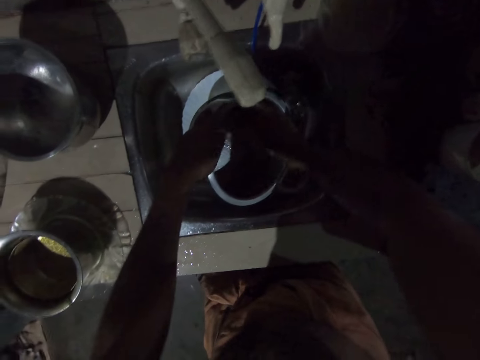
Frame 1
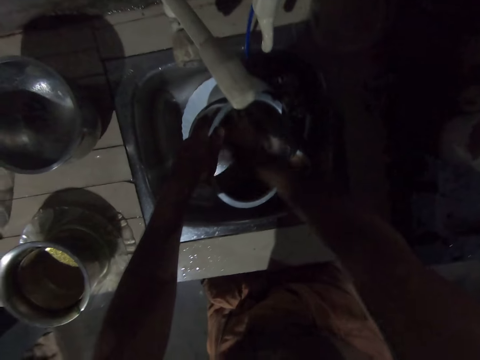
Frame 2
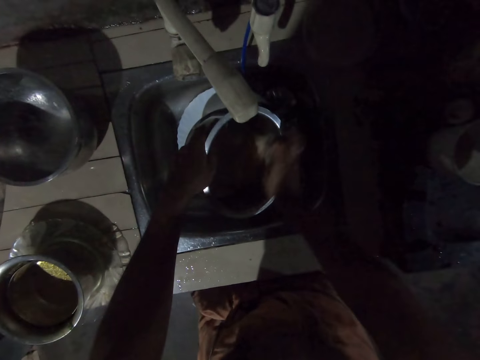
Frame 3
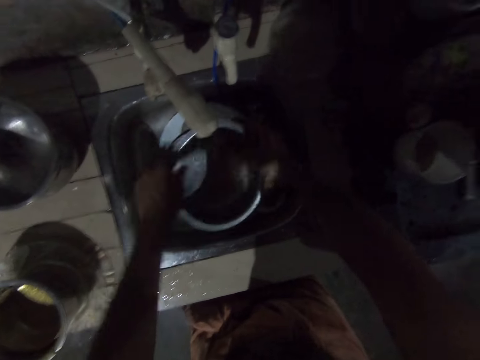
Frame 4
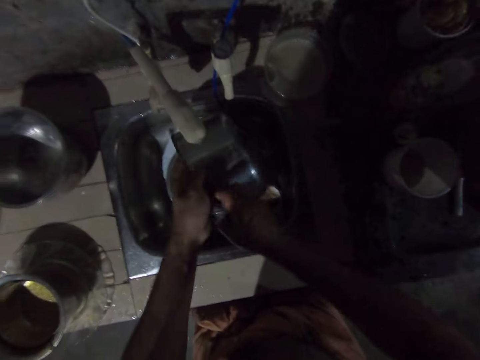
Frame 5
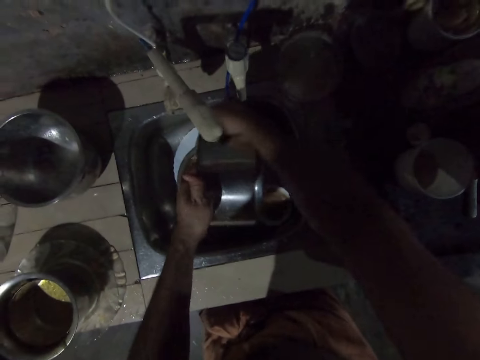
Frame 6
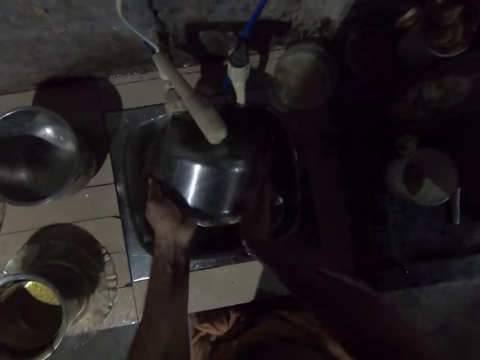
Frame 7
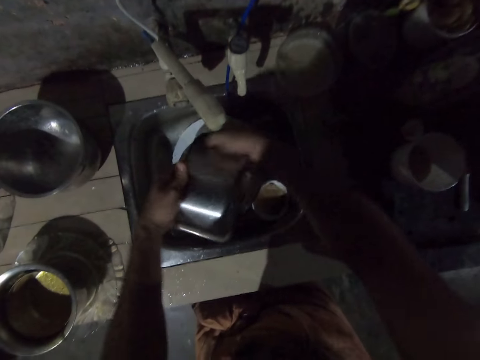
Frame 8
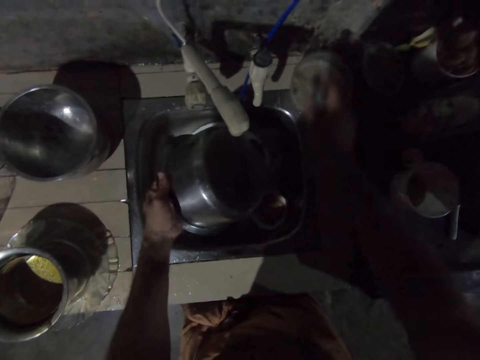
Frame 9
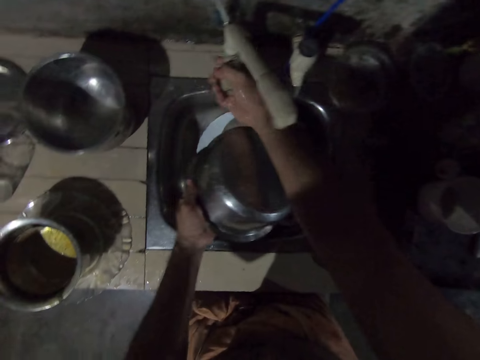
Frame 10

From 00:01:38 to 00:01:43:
The camera wearer puts the sponge in the plastic bowl.

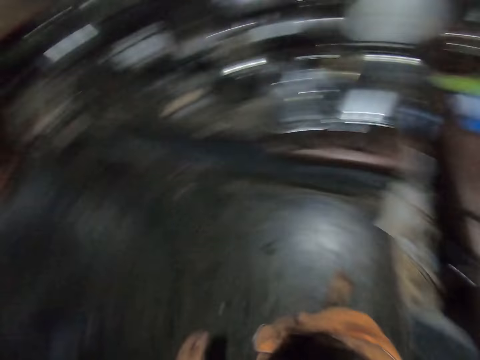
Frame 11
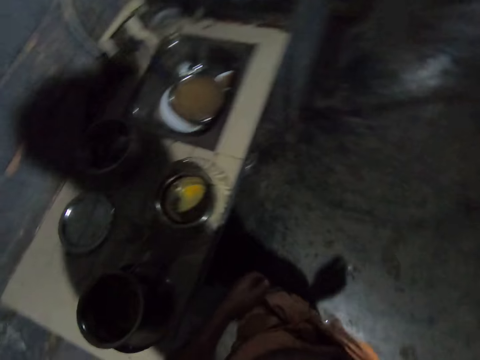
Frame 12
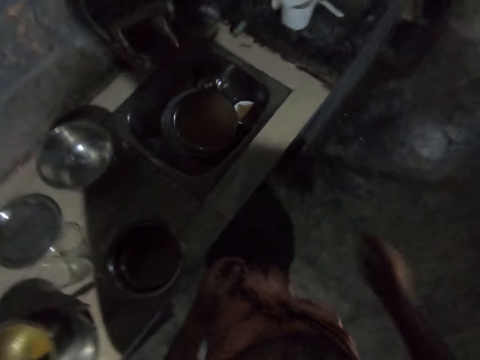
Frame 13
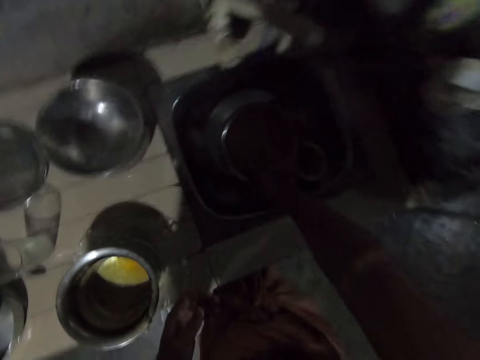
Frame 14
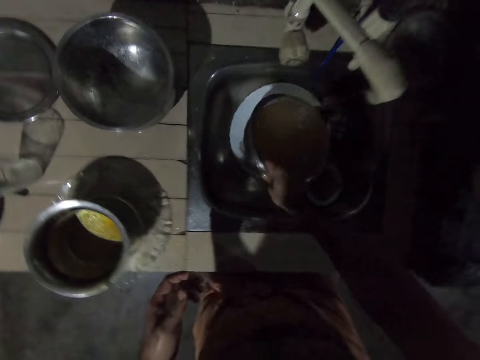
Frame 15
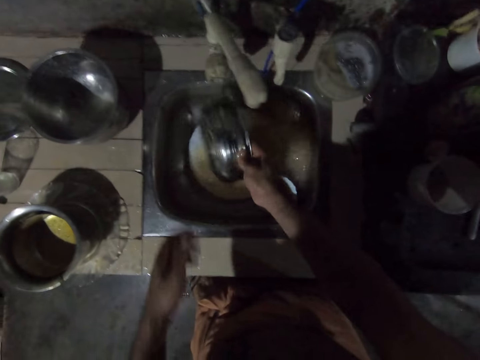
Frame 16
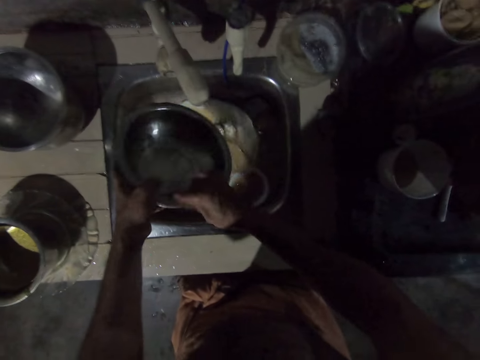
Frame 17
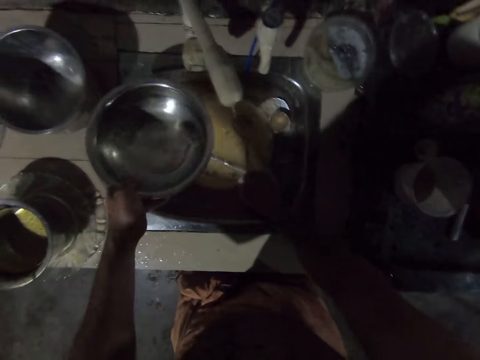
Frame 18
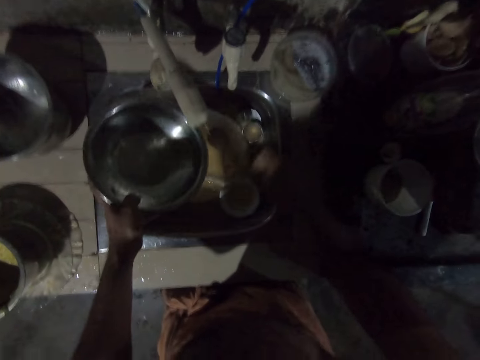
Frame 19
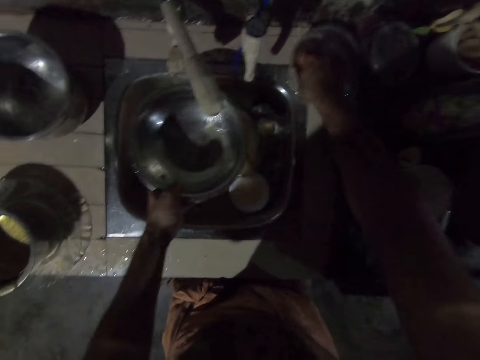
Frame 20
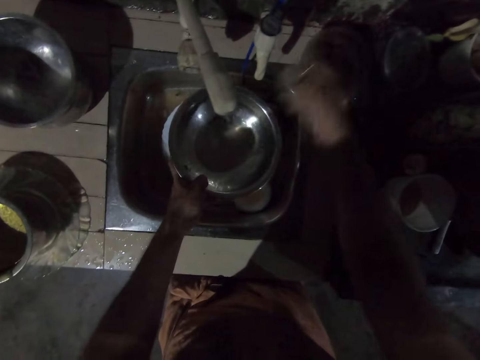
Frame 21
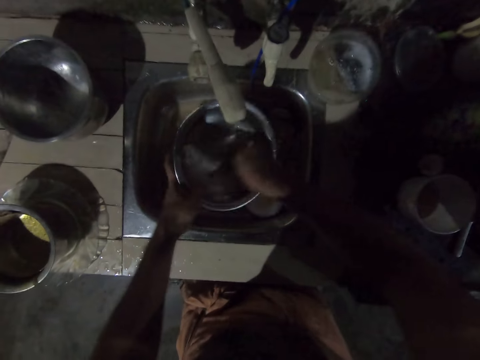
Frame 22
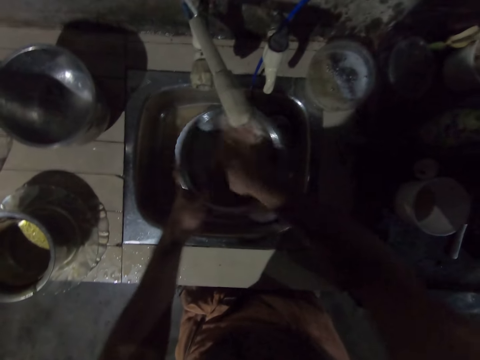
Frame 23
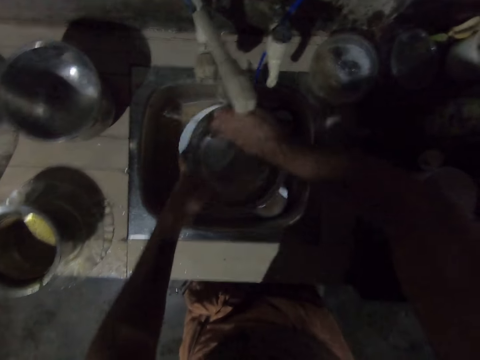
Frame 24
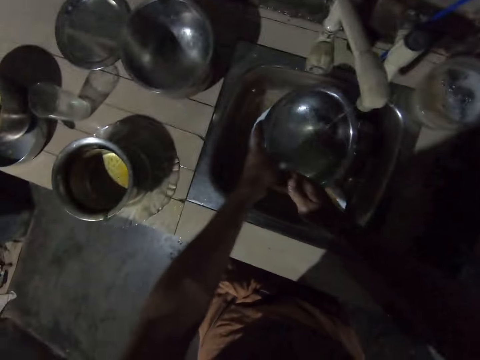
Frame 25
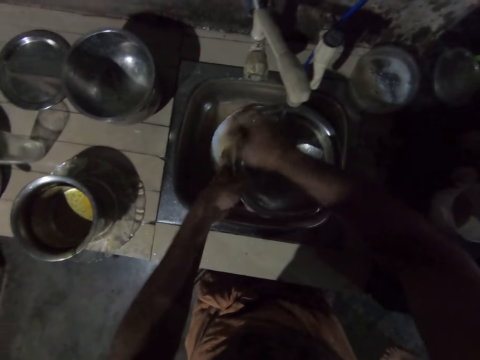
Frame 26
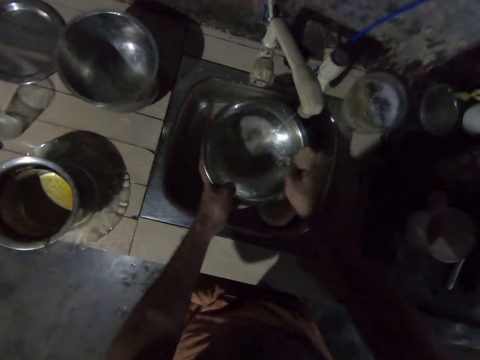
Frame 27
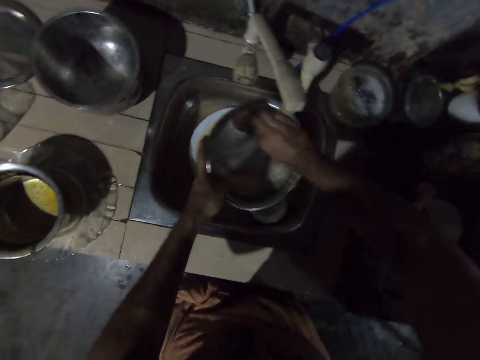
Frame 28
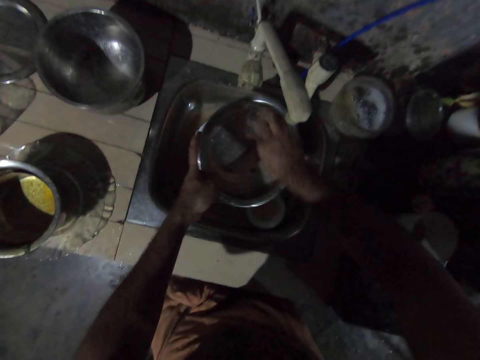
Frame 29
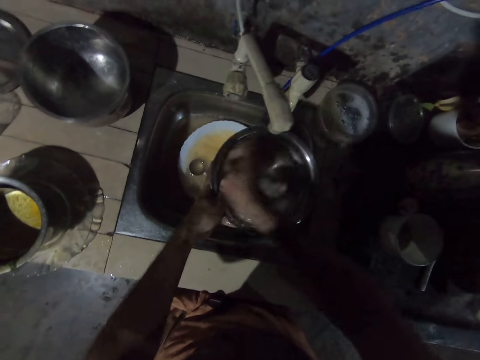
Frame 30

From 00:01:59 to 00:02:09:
The camera wearer walks in the kitchen toward the sink. They pick up the cooking pot. They pour the water in the sink. They hold the pot with the left hand. They scoop the soap with the hand. They pick up the scotch brite. They put the soap in the pot. They clean the cooking pot.

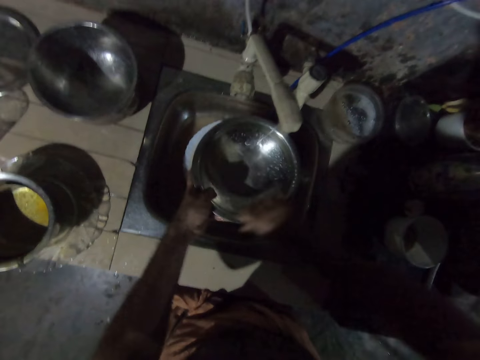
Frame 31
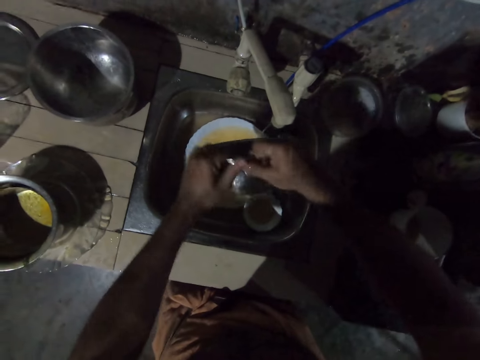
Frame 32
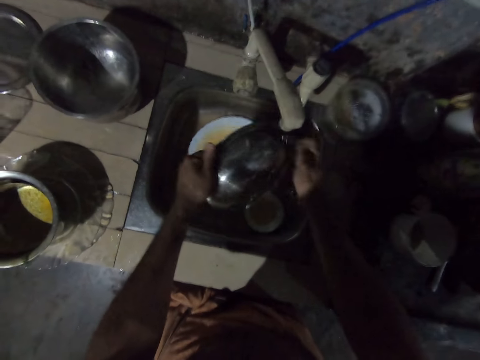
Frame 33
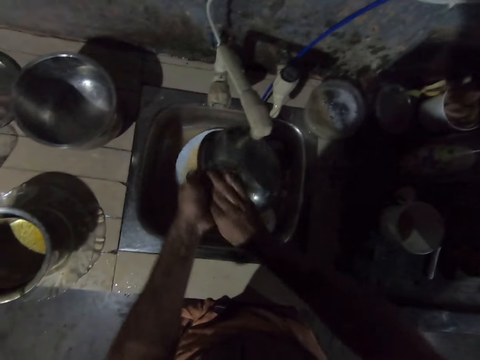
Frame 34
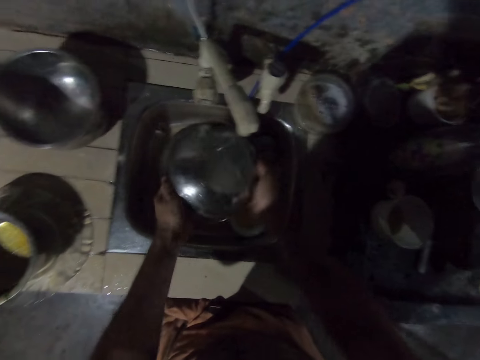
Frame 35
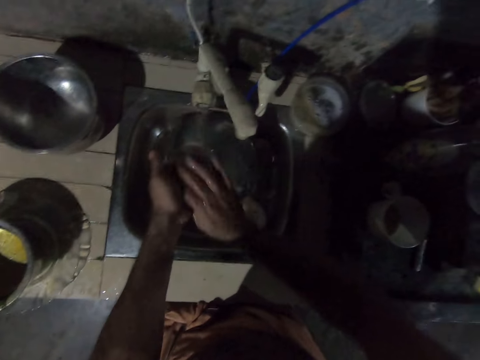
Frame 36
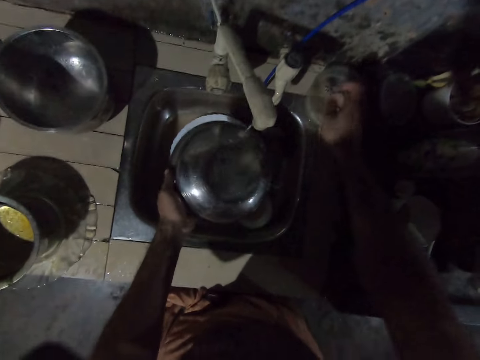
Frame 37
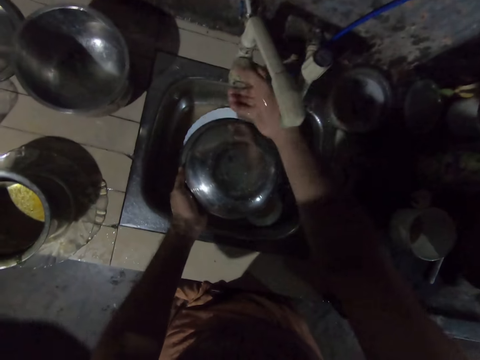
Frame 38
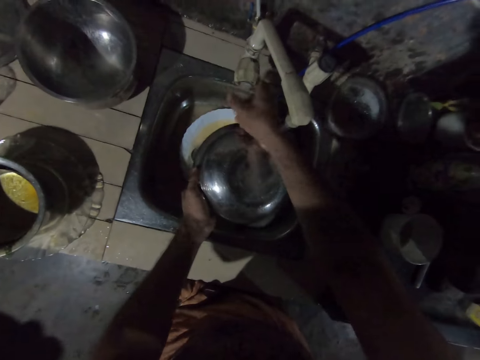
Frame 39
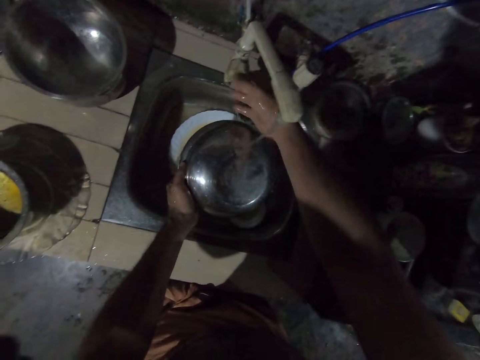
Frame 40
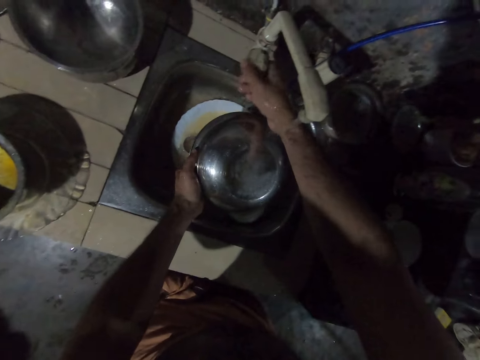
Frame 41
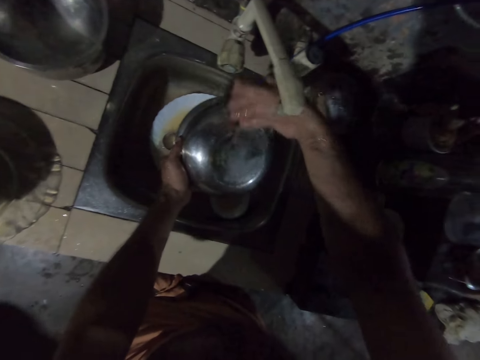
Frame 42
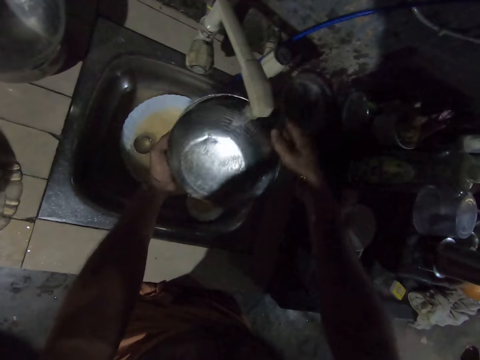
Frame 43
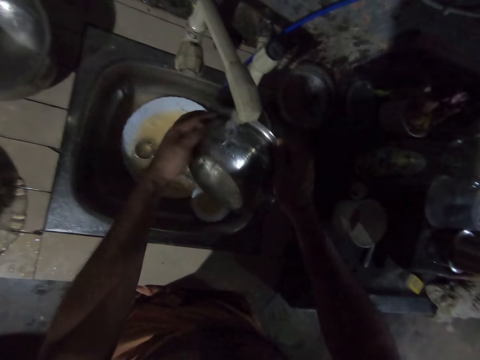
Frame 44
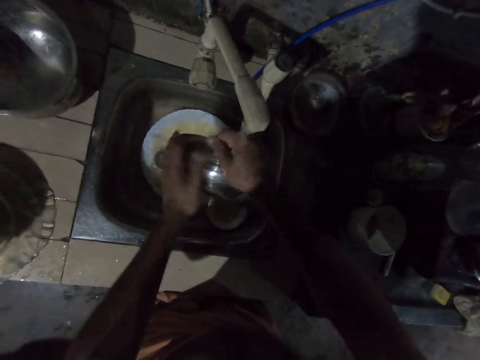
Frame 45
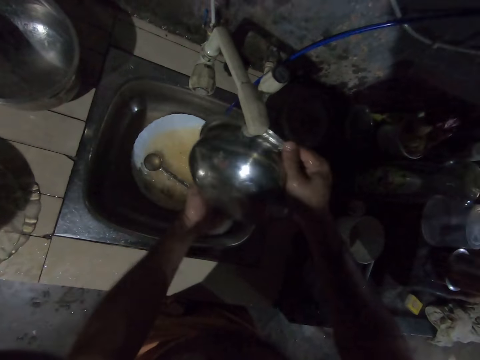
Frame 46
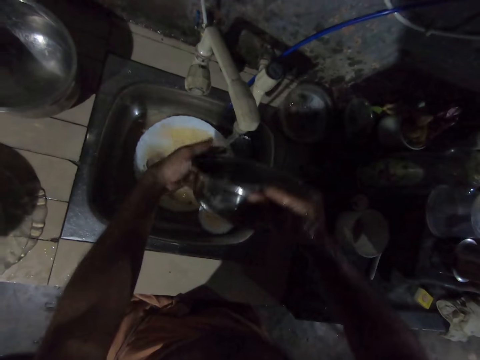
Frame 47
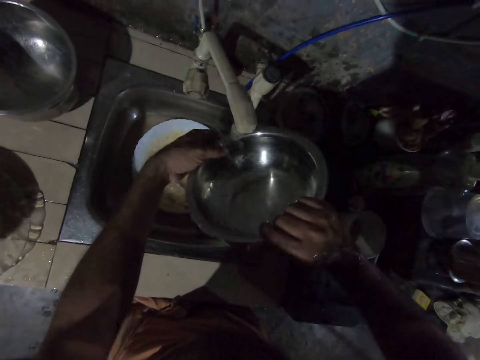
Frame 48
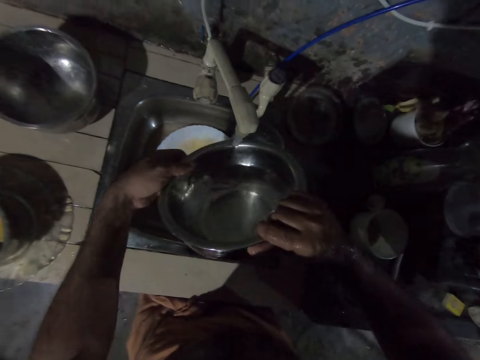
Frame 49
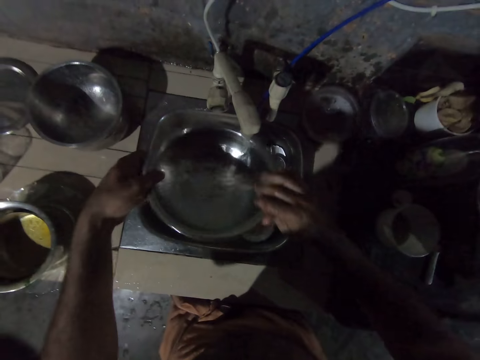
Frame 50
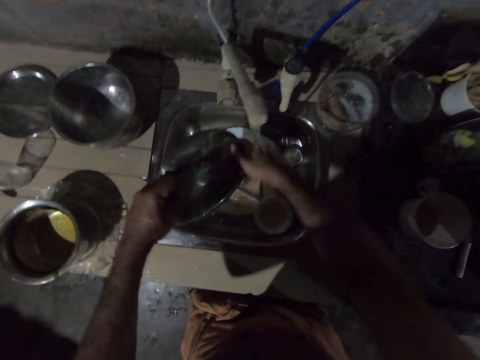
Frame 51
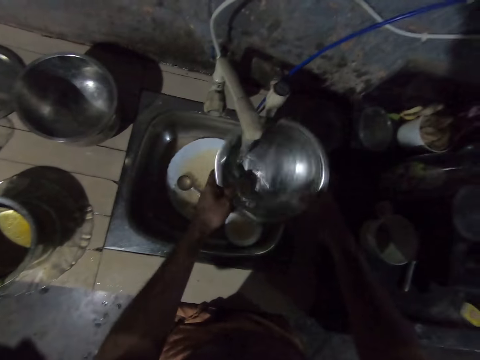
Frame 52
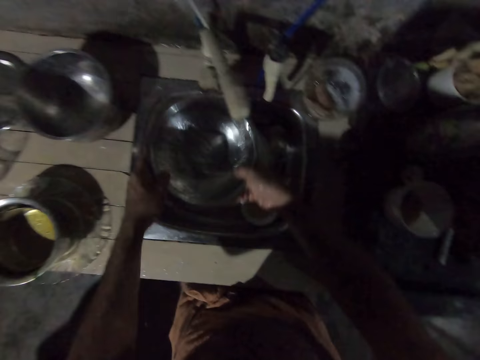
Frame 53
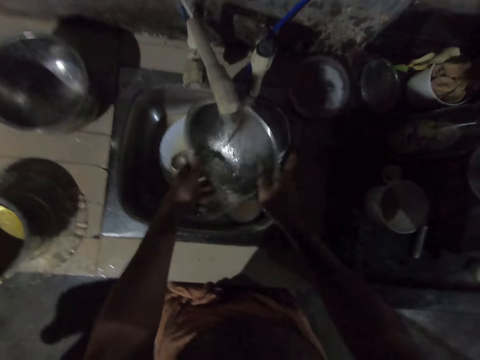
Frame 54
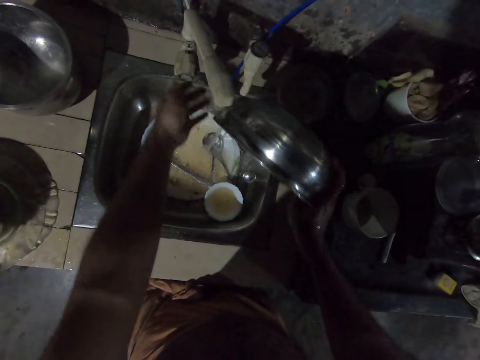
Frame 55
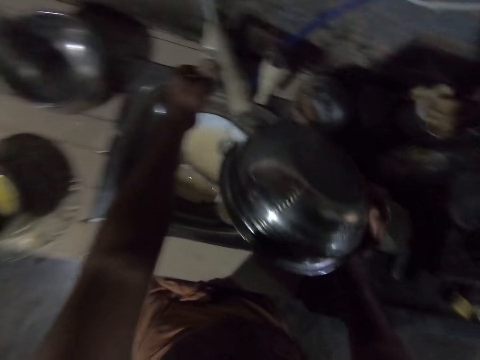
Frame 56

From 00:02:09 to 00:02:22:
The camera wearer puts the scotch brite in a container. They open the tap. They clean the cooking pot. They close the water tap.
